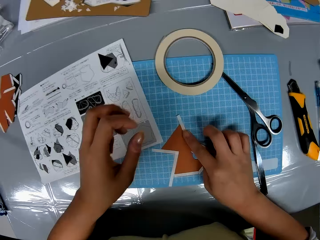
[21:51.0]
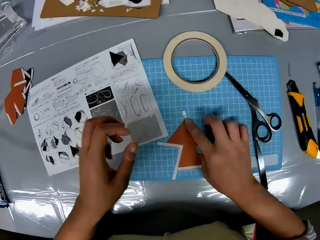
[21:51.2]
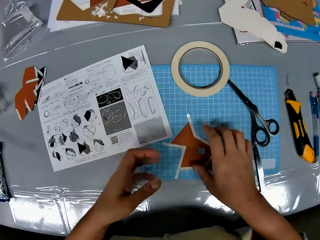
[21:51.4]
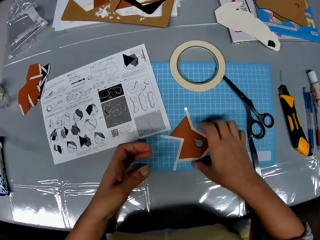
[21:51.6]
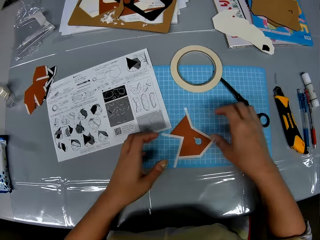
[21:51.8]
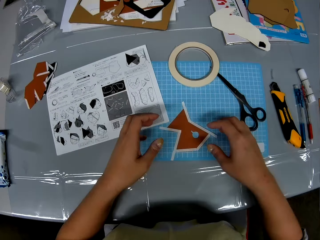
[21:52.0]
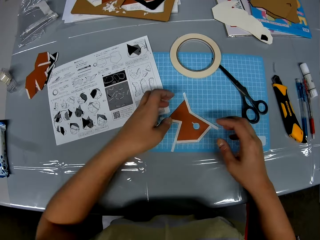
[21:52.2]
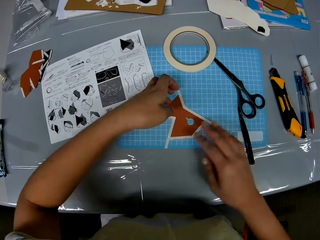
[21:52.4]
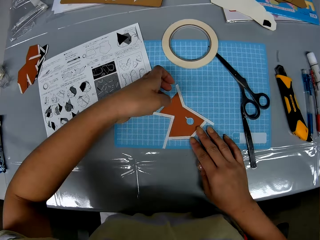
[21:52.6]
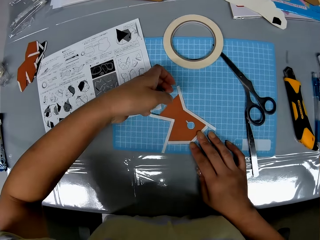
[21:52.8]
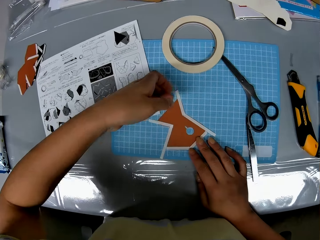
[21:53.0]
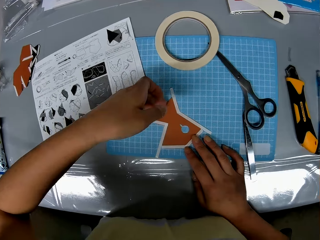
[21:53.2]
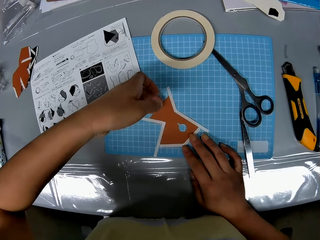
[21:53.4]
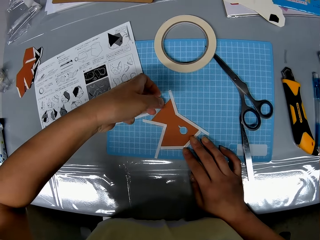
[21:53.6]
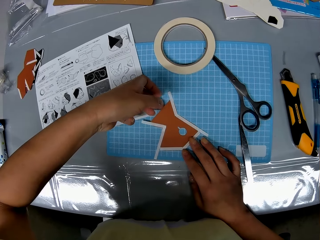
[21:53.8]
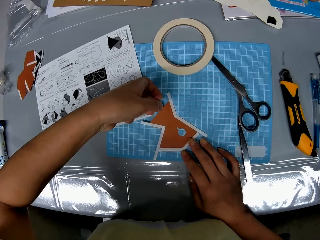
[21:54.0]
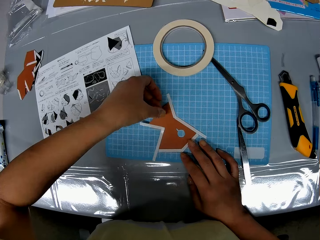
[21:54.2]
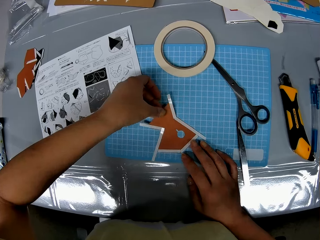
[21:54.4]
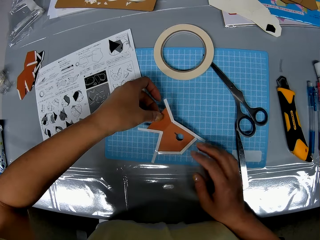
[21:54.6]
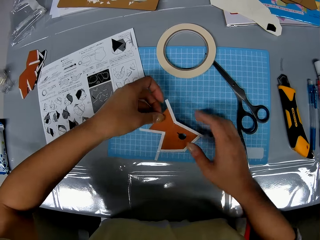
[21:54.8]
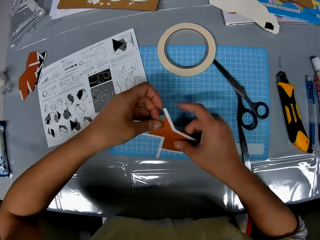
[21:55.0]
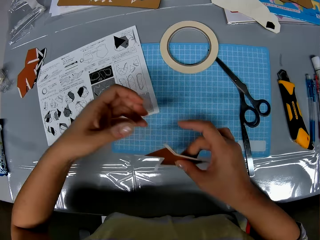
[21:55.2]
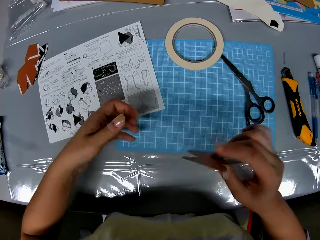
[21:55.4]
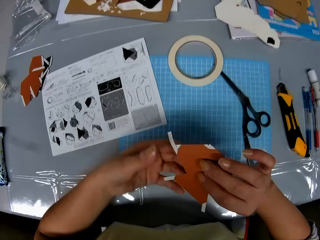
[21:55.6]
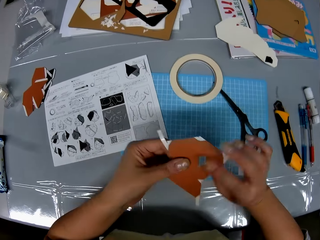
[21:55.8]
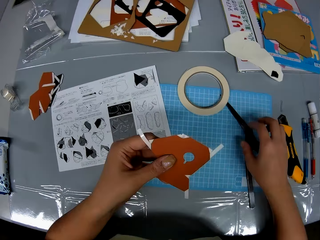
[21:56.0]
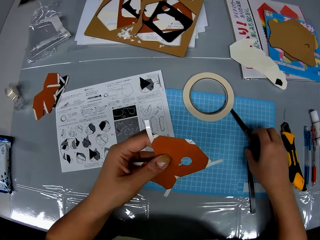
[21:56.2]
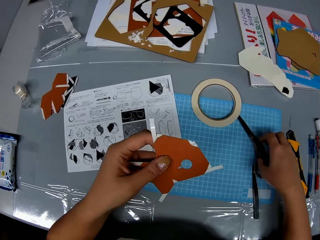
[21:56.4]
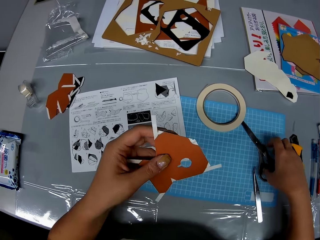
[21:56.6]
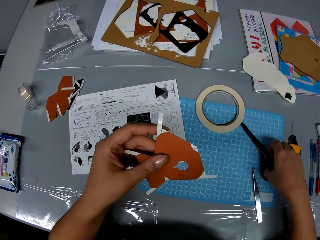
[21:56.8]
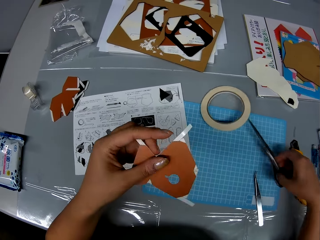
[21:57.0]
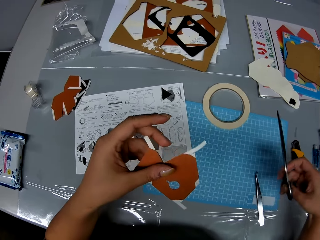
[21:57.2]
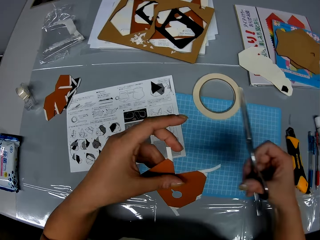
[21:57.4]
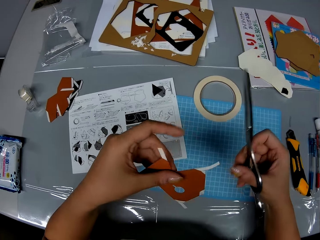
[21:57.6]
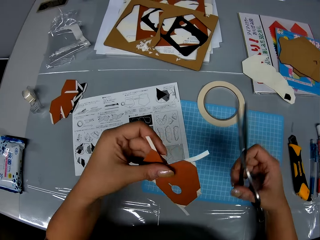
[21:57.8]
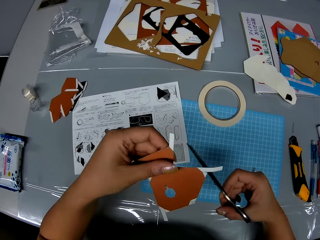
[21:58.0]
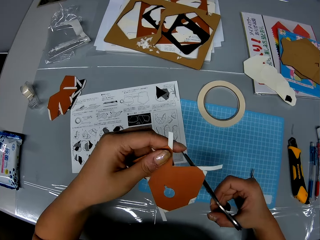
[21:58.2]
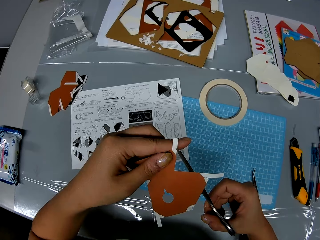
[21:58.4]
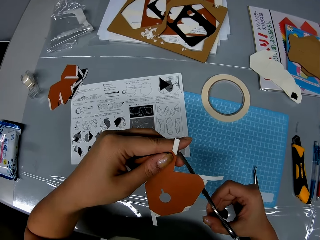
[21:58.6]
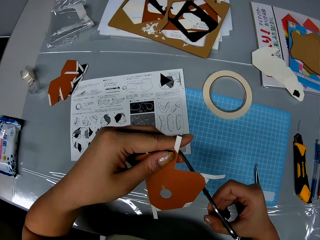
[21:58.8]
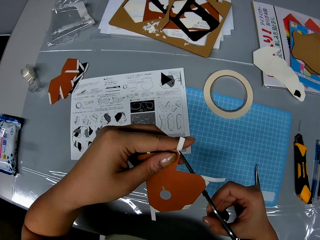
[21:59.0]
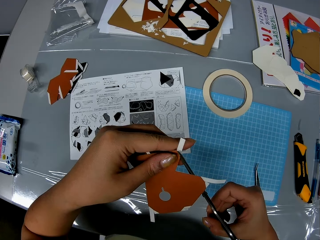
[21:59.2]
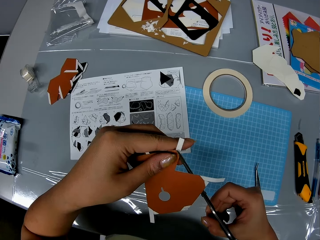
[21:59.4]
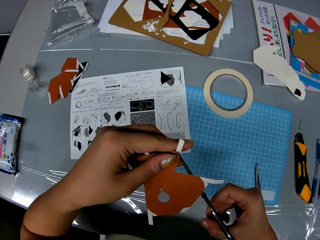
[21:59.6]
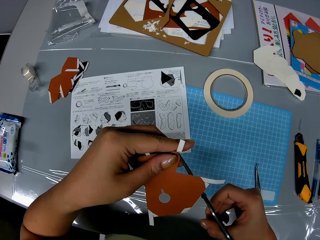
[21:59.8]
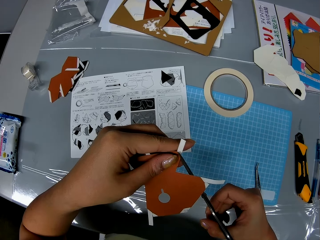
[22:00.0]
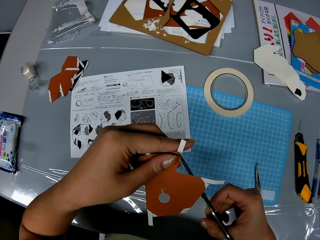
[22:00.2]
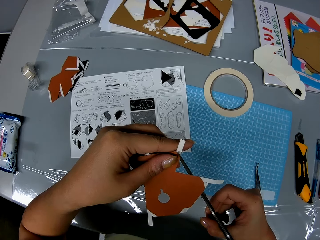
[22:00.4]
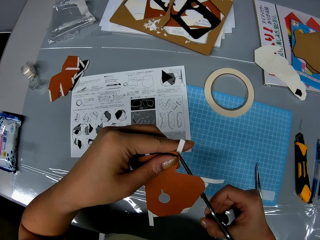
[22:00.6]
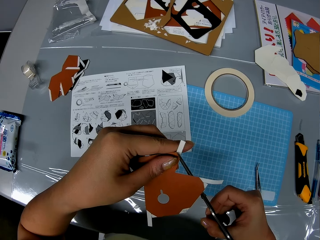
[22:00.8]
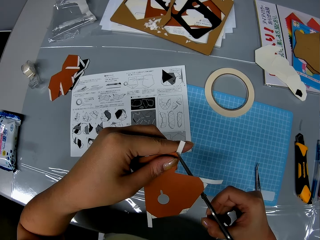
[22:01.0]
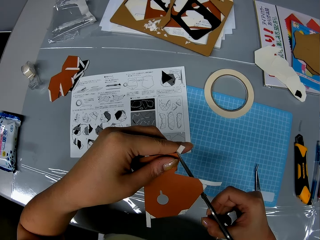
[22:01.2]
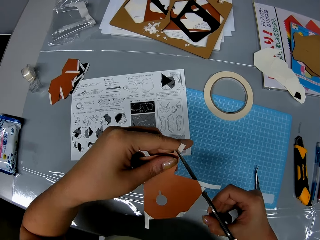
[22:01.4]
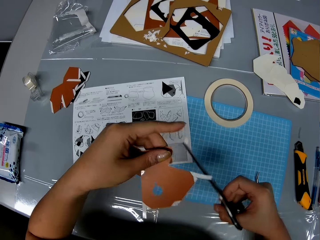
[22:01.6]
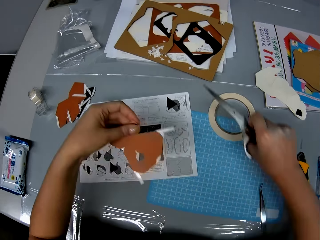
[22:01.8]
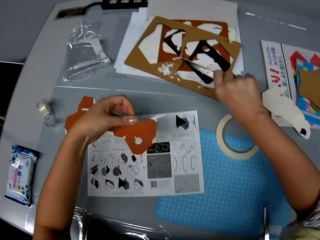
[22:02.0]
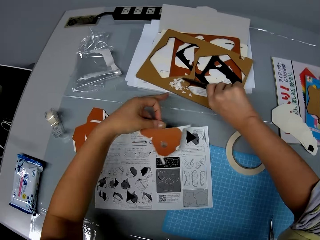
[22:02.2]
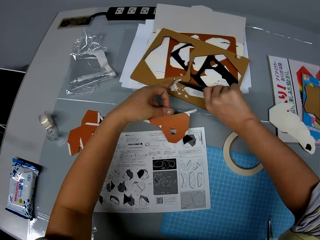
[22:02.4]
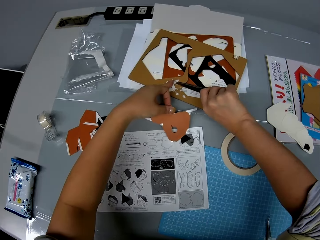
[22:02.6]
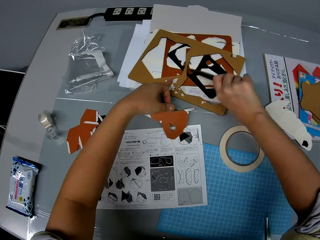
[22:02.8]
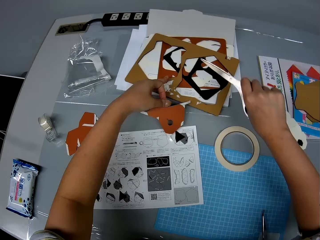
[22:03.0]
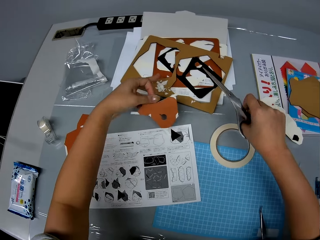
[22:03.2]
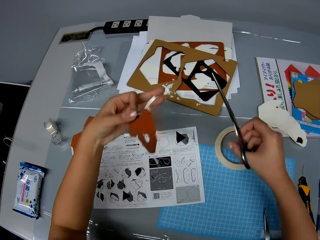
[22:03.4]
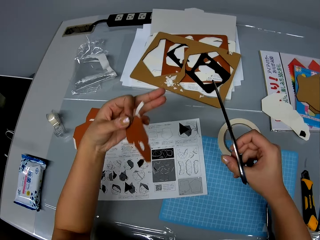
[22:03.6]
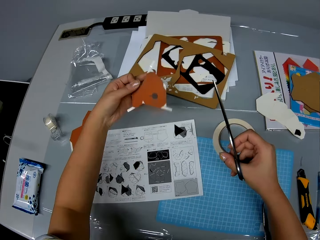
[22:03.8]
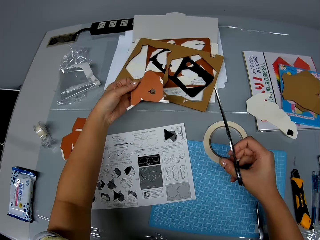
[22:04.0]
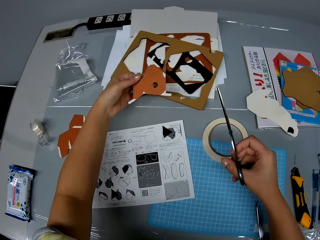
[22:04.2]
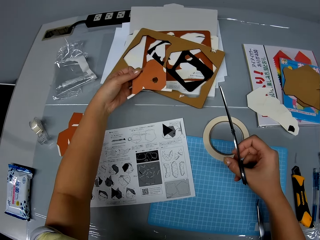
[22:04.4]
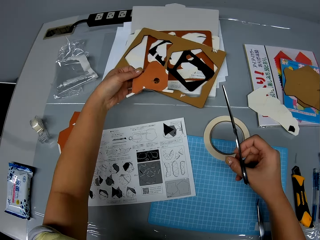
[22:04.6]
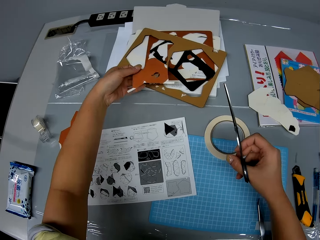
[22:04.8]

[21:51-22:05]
The camera wearer removes the piece of paper from the cutting sheet with both hands. She transfers the piece of paper to her left hand. She picks up the scissors from the cutting sheet with her right hand. She trims a strip of cellophane tape on the piece of paper with the scissors. She drops the strip on the cardboard with the scissors and her left hand.

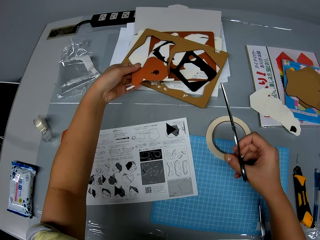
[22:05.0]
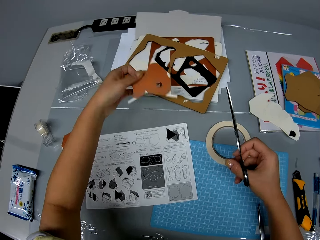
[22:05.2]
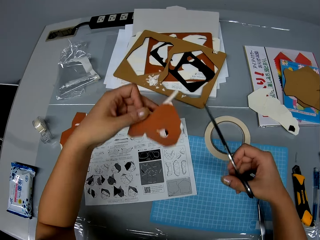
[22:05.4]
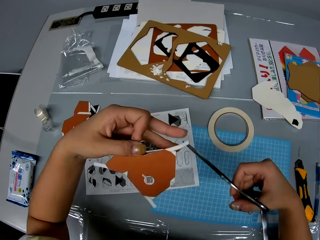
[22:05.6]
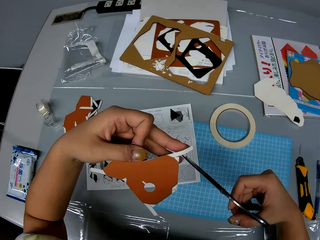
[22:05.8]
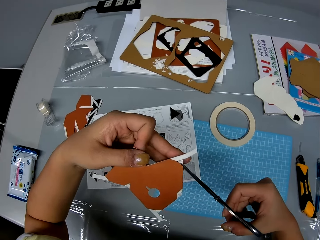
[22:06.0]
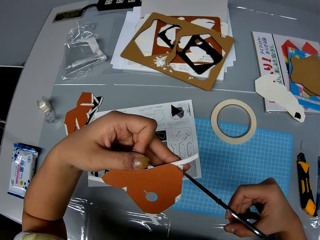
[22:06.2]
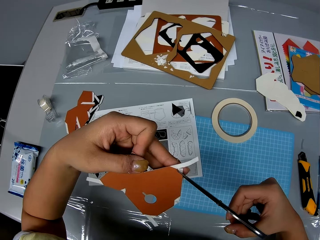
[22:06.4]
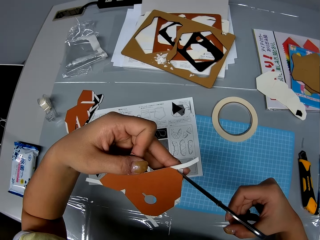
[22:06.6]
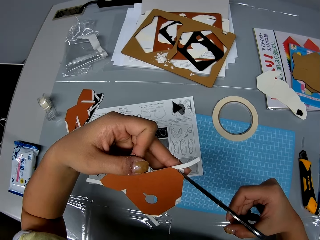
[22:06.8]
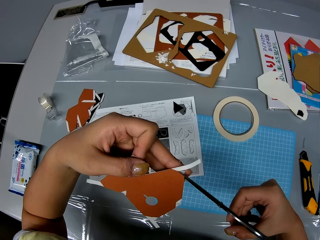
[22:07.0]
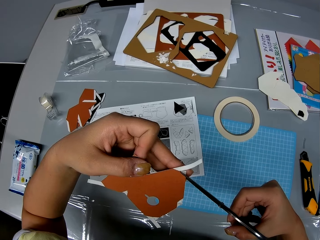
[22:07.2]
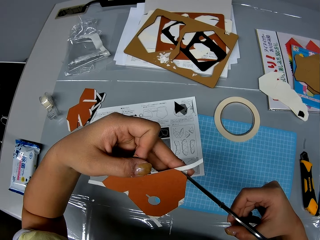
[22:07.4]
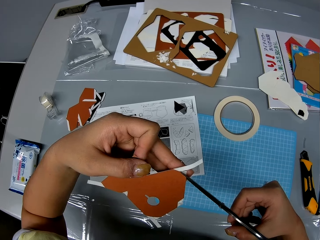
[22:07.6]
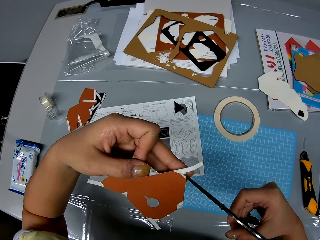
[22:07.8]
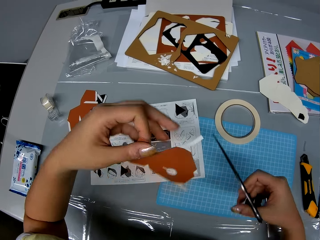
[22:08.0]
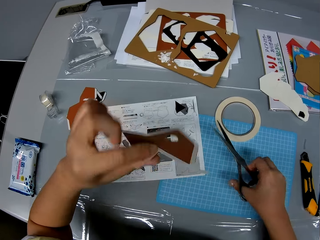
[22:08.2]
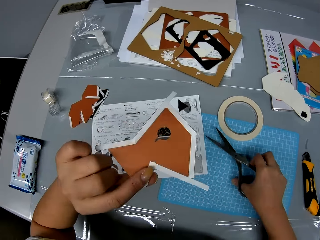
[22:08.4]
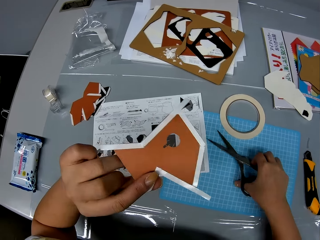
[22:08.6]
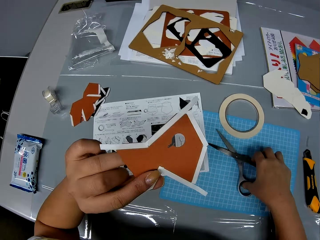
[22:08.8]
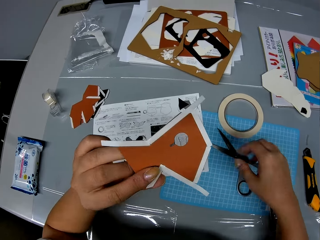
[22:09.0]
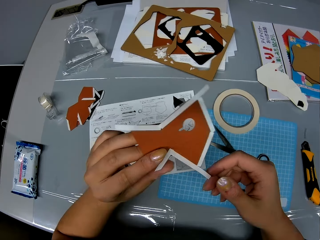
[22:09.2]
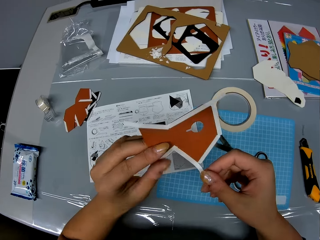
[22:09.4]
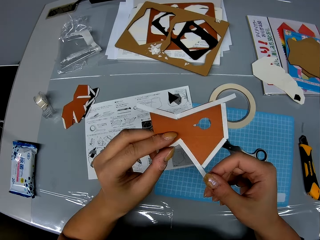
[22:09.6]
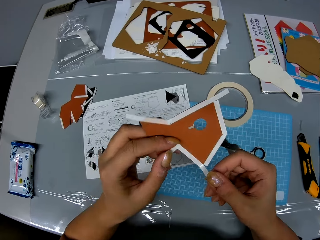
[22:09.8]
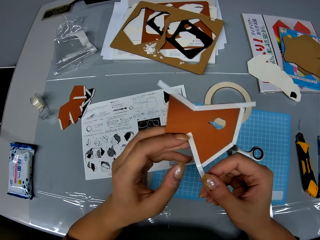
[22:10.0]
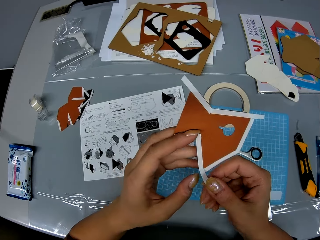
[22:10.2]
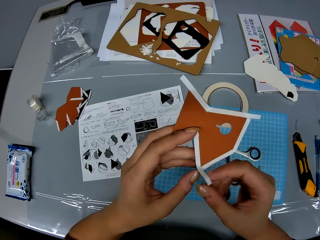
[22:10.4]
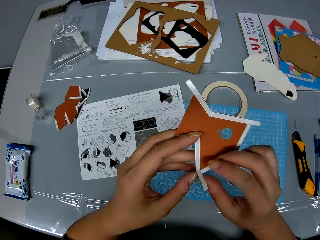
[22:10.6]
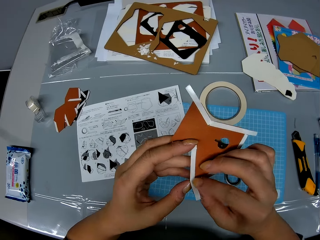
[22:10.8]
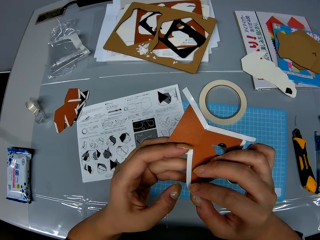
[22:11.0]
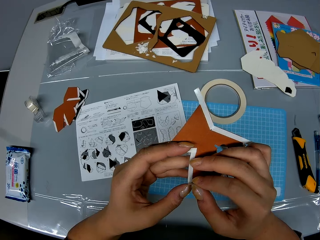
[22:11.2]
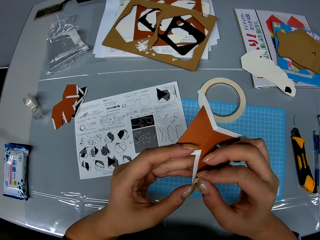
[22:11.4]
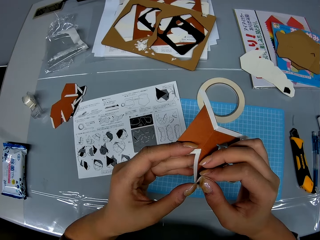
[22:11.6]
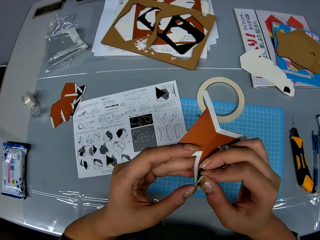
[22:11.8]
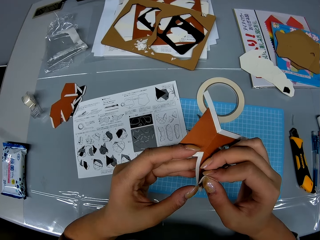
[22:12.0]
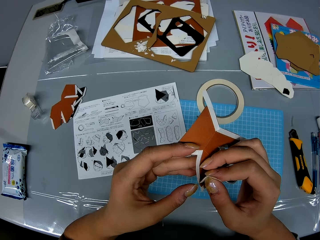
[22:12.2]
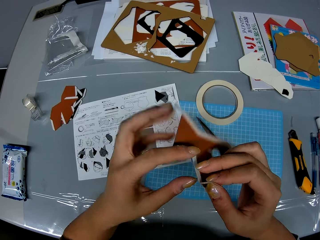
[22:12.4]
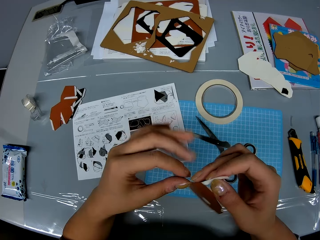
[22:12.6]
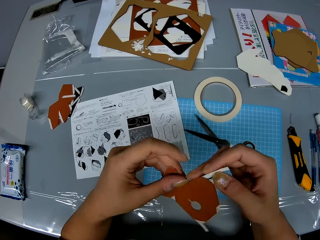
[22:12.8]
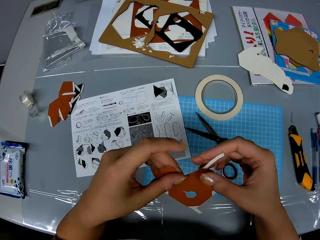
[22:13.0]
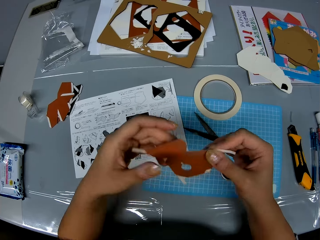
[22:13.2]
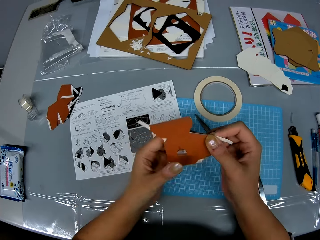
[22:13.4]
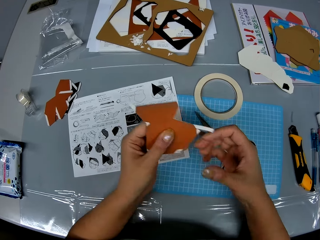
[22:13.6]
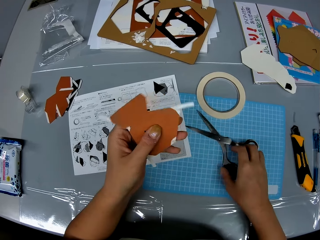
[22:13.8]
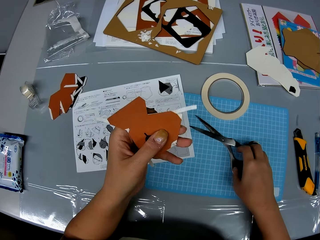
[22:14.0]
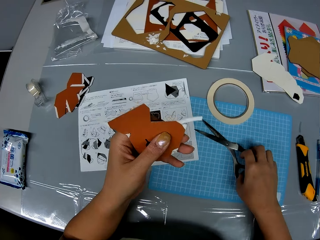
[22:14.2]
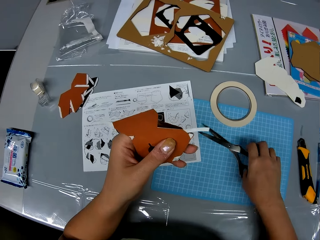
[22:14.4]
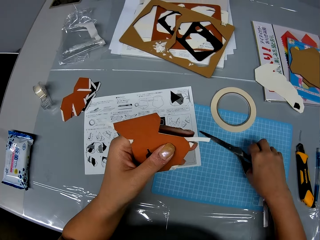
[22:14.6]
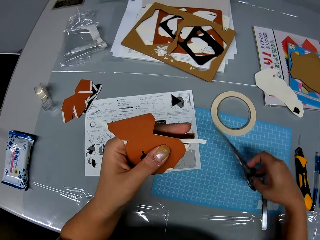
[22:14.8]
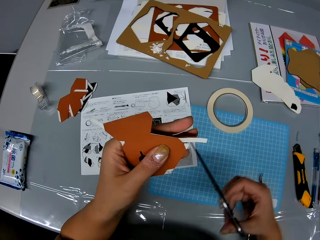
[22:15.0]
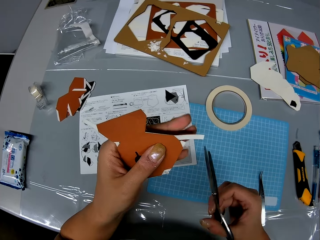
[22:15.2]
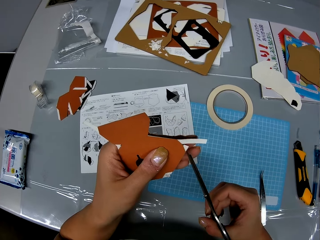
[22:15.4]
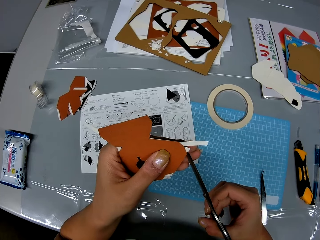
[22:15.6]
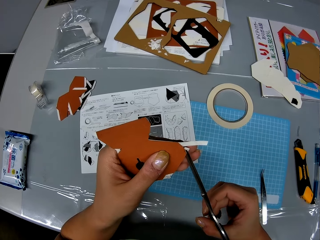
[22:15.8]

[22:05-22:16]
The camera wearer trims a strip of cellophane tape on the piece of paper with the scissors. She drops the scissors on the cutting sheet with her right hand. She examines the piece of paper with both hands. She picks up the scissors from the cutting sheet with her right hand.
